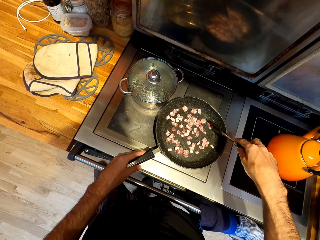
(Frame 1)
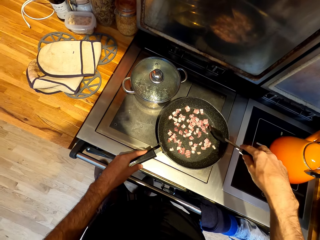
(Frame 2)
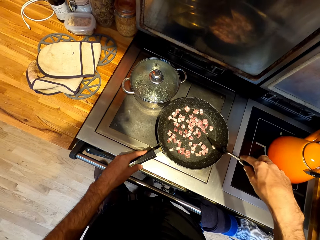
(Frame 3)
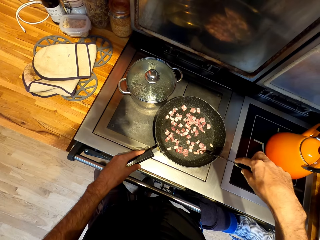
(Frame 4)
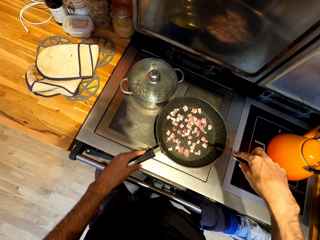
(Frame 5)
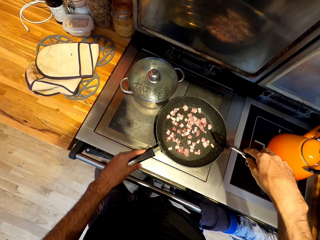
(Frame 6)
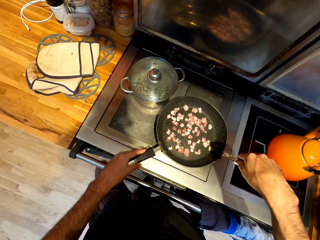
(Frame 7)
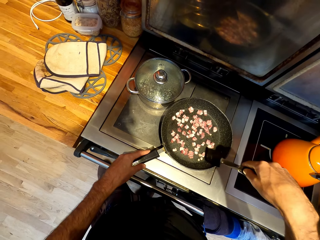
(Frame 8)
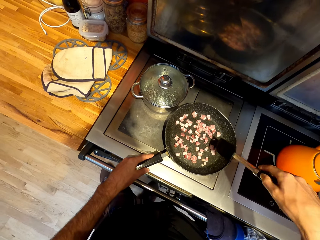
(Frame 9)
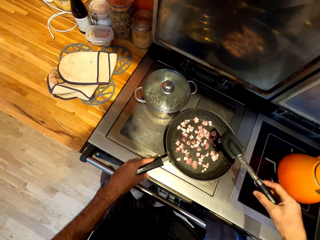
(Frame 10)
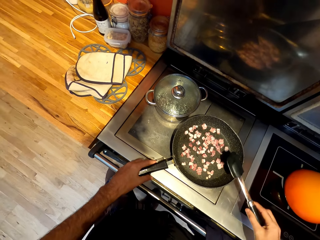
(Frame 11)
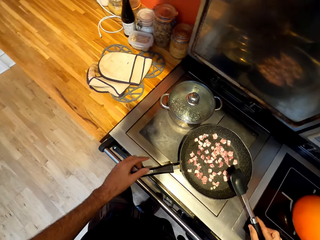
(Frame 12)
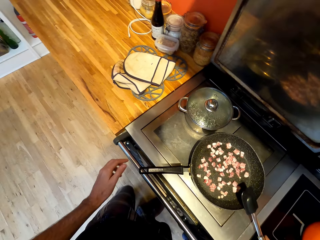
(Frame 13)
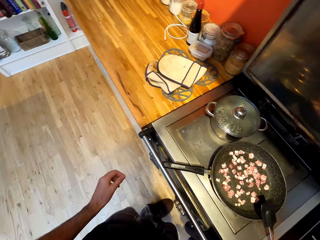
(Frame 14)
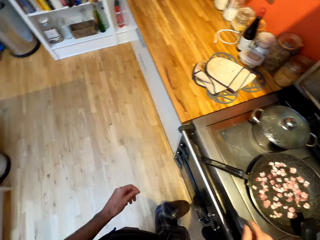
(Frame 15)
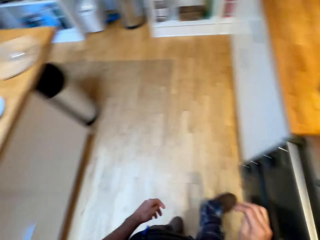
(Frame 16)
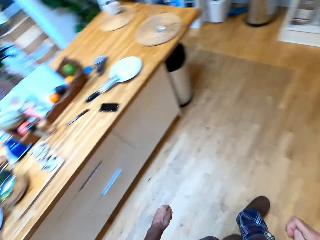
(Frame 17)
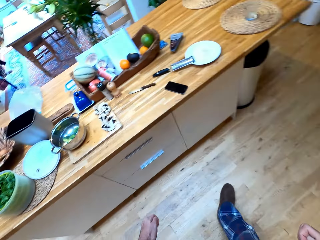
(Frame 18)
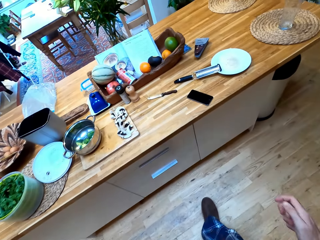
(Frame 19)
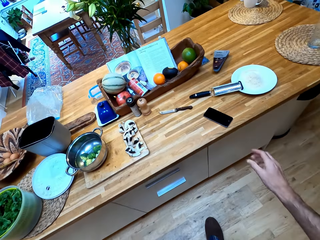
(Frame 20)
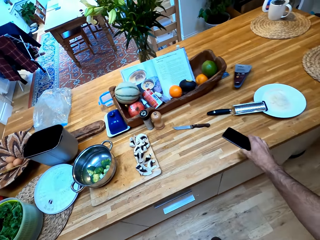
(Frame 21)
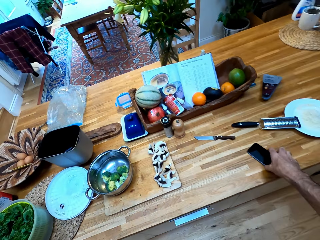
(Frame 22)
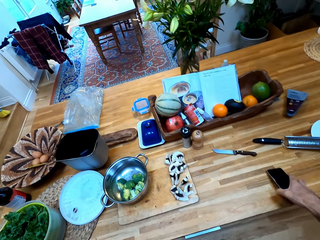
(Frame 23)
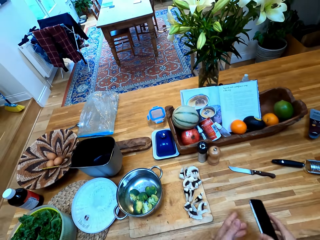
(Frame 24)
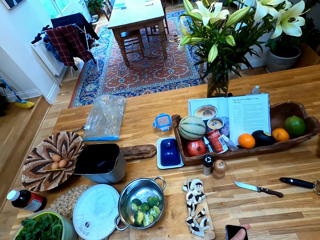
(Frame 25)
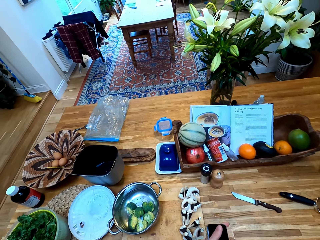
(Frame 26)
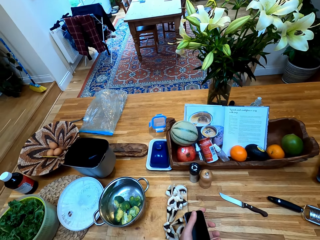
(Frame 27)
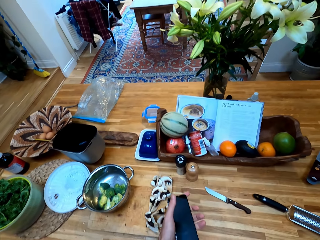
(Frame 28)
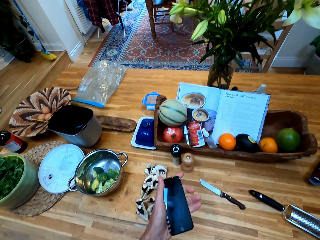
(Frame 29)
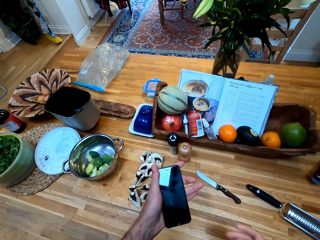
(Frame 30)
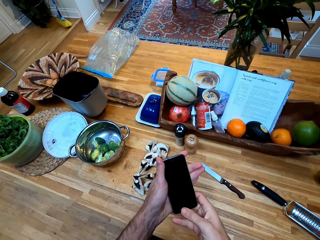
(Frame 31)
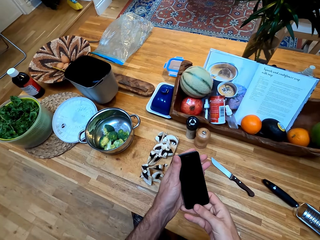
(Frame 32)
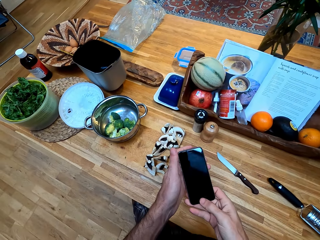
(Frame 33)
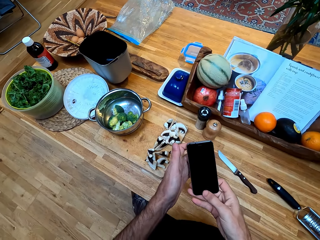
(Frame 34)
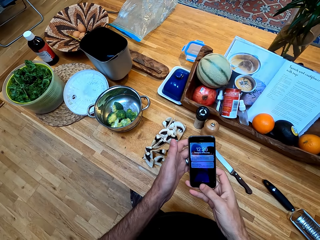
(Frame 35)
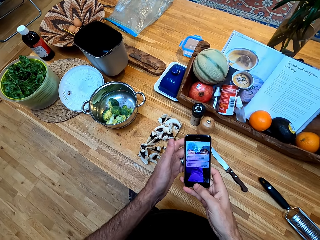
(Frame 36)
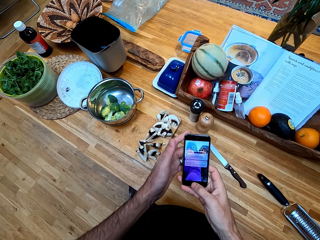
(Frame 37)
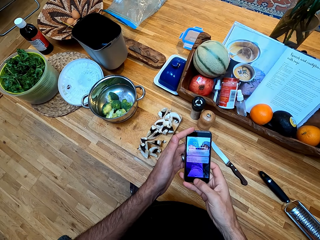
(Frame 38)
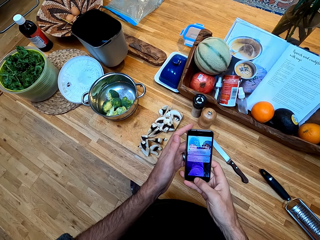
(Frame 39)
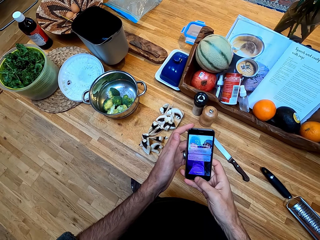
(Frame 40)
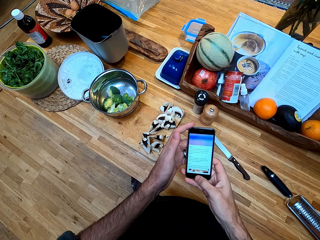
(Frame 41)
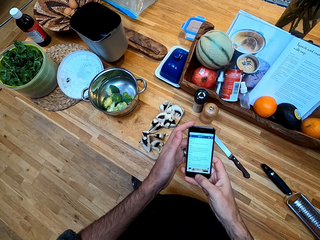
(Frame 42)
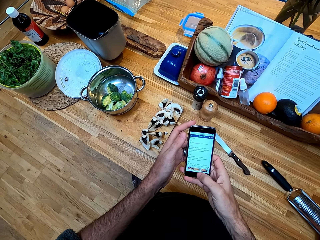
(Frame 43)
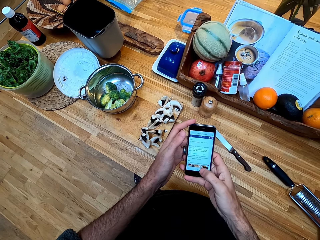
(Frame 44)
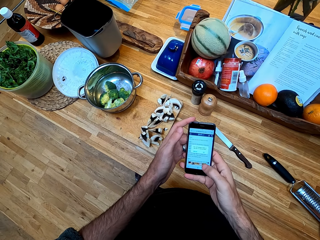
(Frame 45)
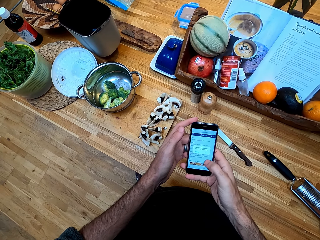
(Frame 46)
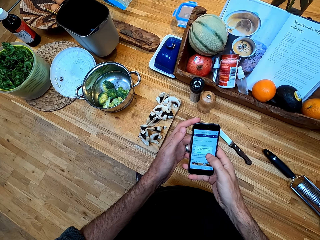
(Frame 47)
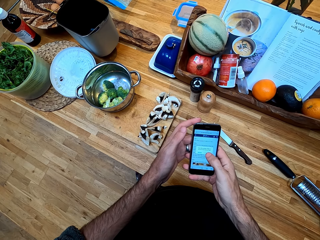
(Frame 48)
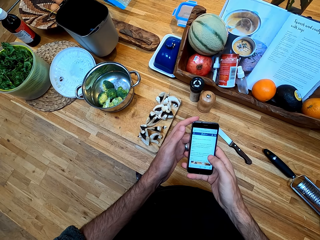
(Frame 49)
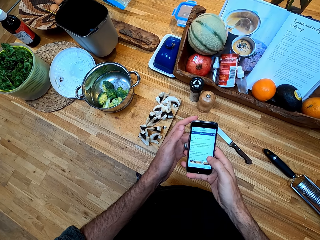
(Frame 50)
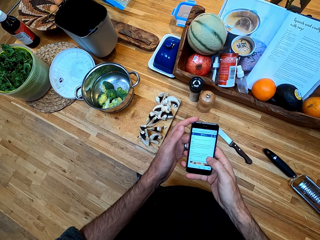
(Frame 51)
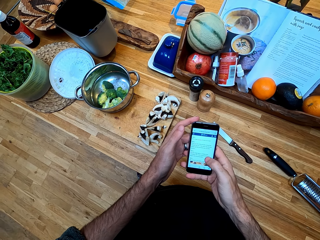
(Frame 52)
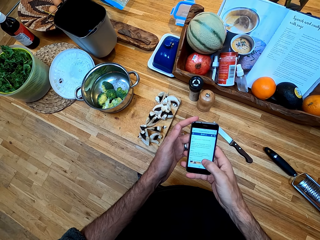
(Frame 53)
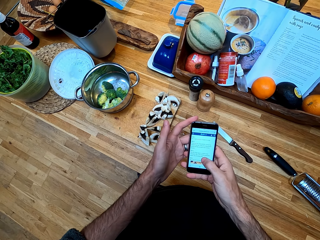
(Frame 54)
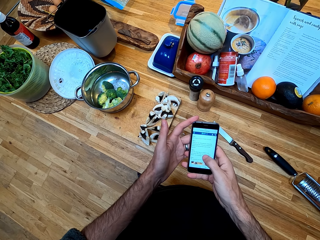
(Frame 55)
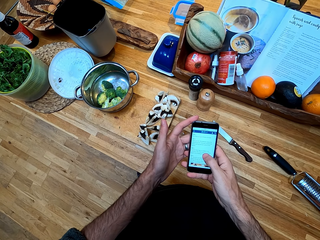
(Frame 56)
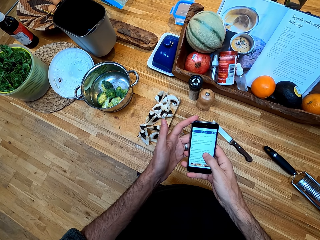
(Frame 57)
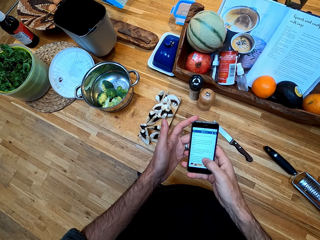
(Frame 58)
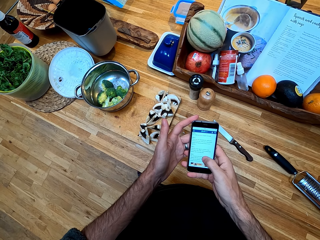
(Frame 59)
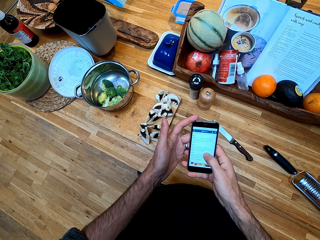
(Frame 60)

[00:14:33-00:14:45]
The camera wearer puts the spatula on the edge of the pan. They walk. They take the phone from the counter. They swipe on the phone's screen. They dial the phone.

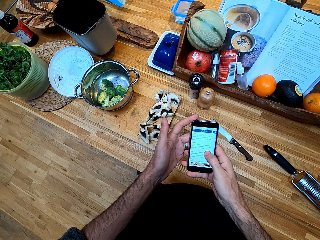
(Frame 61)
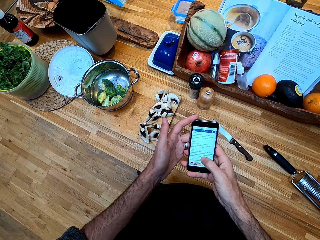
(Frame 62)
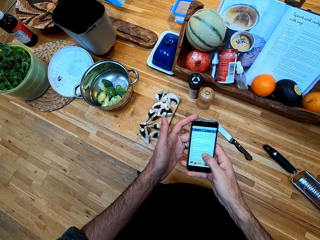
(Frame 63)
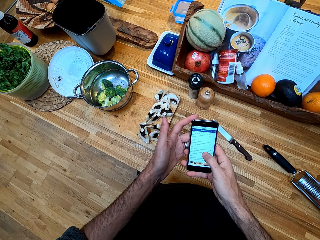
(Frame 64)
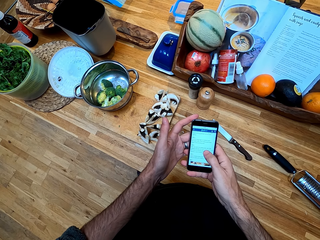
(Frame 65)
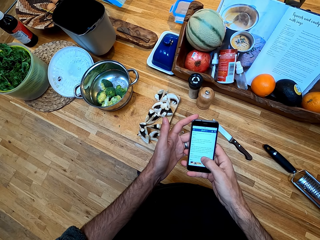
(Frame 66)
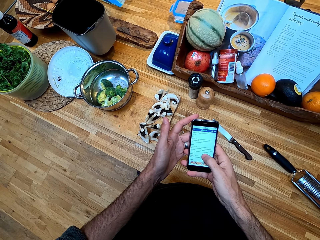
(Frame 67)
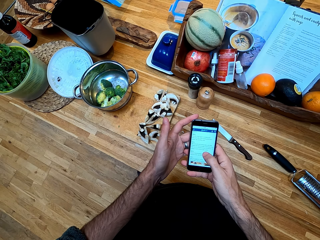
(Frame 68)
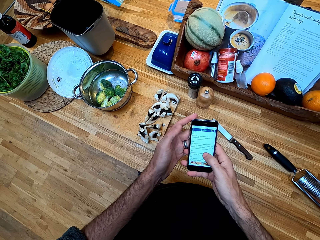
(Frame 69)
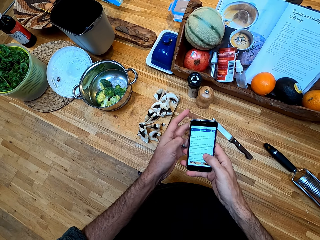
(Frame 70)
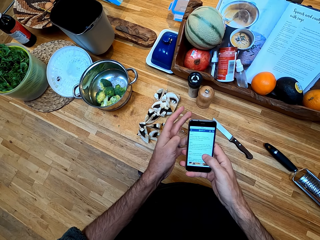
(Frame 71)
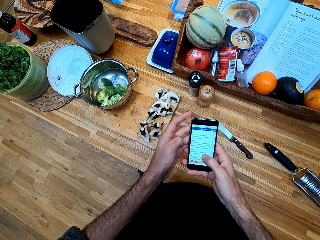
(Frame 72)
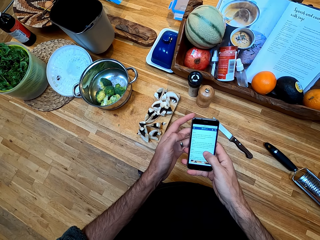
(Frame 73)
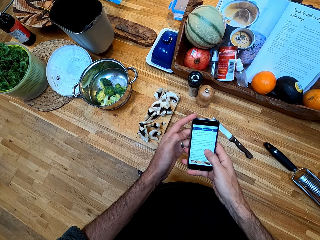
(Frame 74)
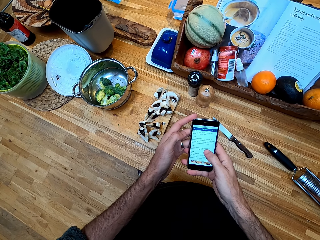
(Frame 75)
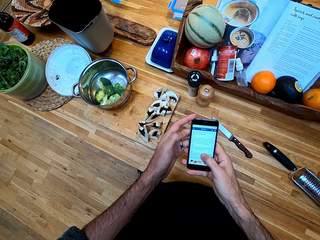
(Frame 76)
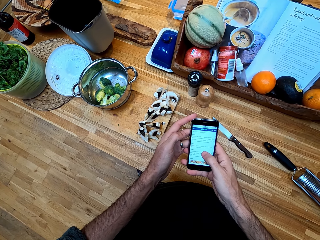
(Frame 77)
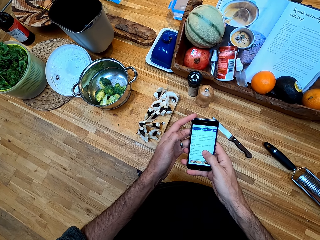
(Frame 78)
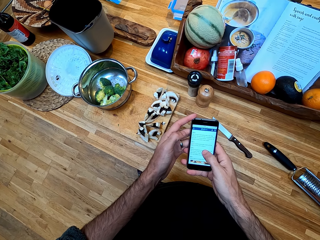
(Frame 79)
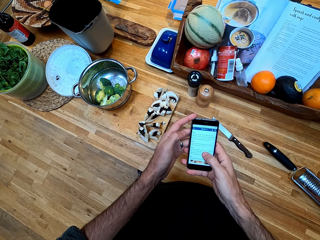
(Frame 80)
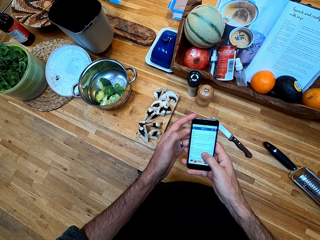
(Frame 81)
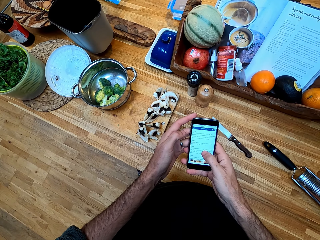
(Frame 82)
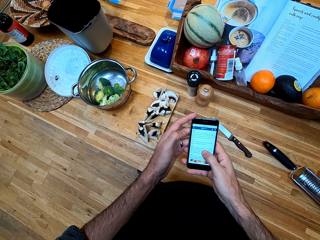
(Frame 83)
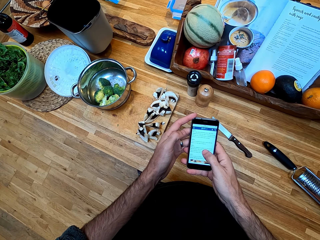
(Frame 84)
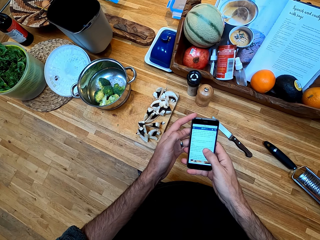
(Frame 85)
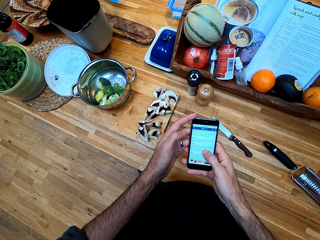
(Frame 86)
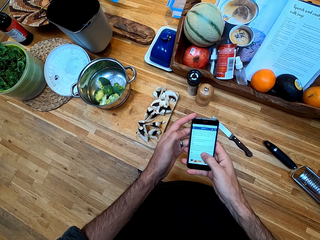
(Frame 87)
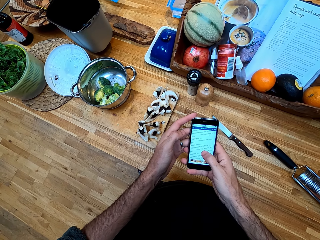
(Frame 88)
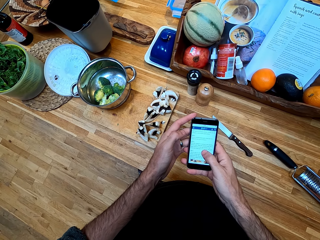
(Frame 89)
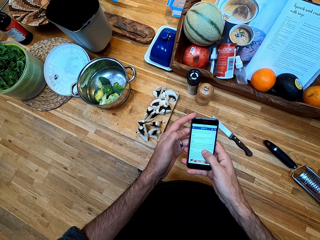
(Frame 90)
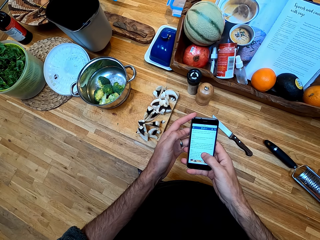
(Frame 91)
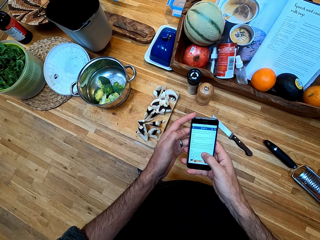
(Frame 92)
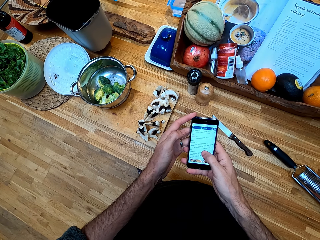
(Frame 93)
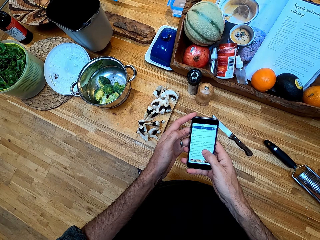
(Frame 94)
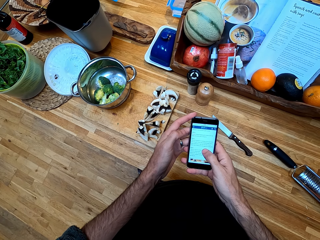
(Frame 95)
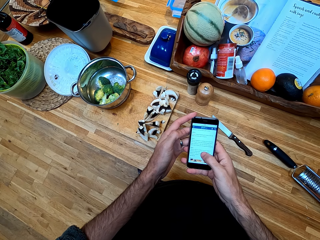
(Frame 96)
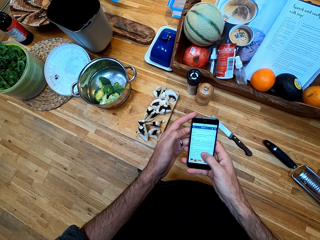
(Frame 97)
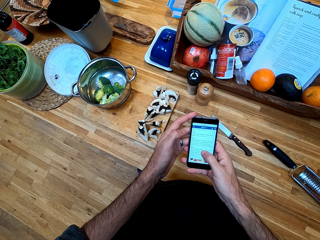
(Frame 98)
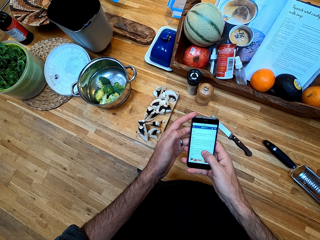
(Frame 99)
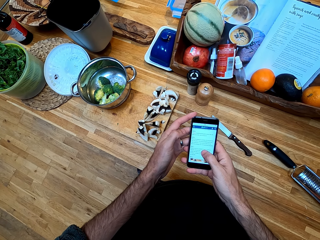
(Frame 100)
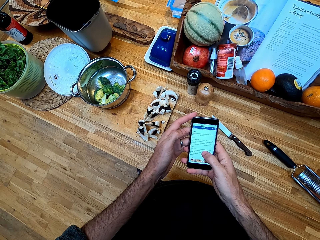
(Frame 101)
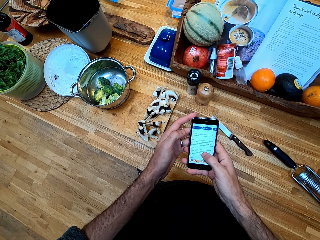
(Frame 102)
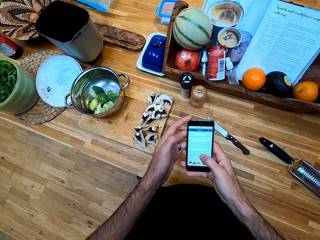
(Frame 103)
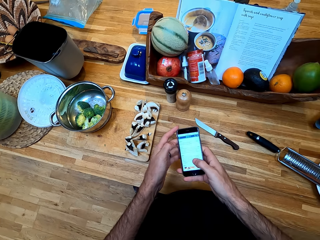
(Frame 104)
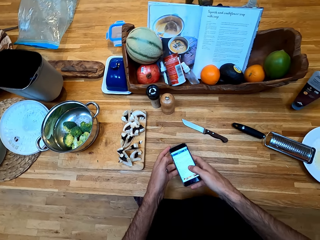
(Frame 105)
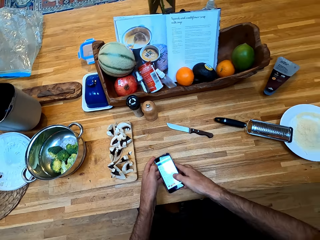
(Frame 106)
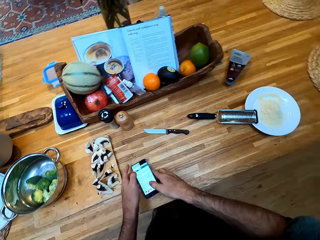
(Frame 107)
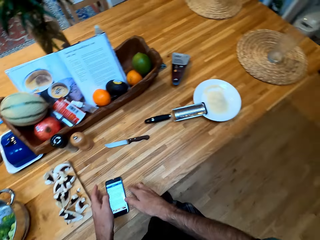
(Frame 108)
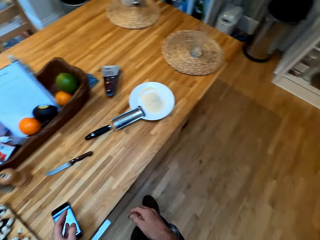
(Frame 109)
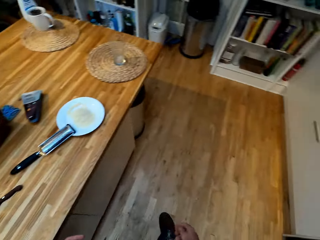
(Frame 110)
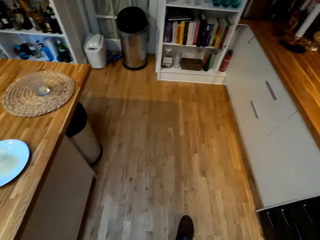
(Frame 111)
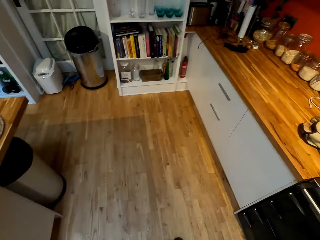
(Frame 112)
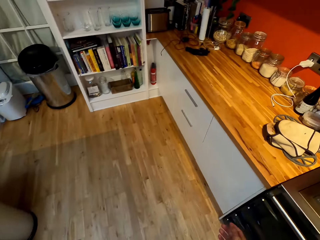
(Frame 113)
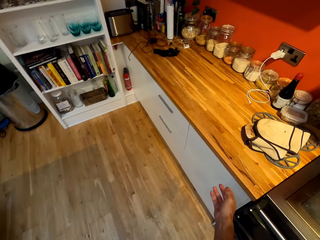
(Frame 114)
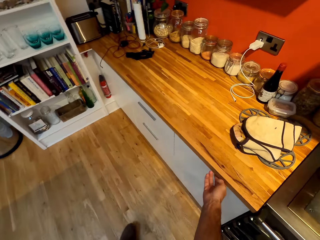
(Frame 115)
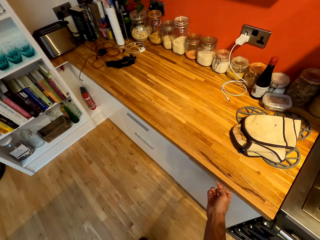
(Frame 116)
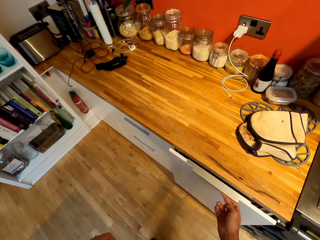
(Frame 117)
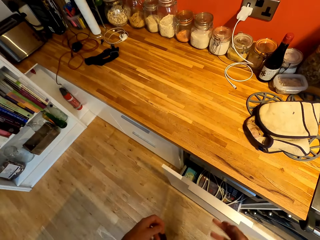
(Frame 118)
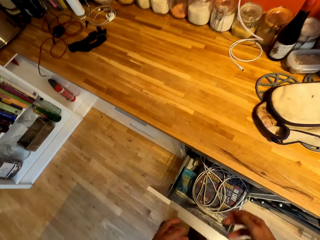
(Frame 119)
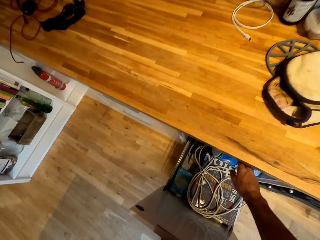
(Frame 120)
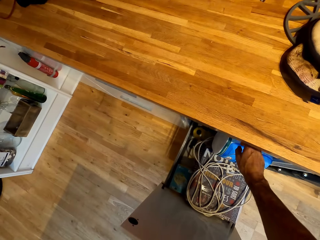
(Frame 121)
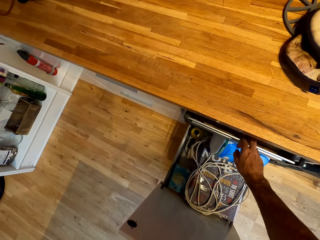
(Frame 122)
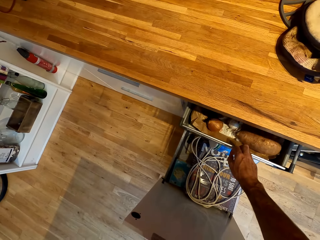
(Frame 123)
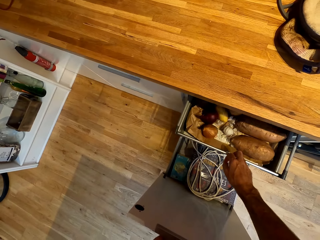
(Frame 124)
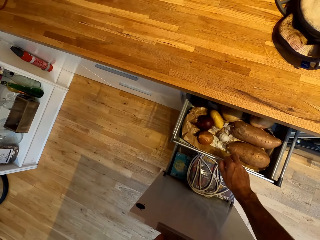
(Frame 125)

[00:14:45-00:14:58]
The camera wearer puts the phone on the counter. They walk, pull the cabinet and pull the drawer.
